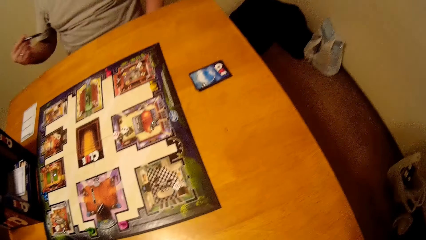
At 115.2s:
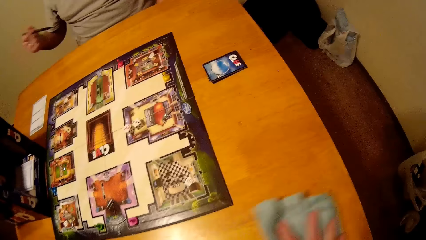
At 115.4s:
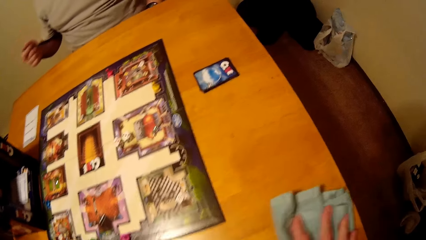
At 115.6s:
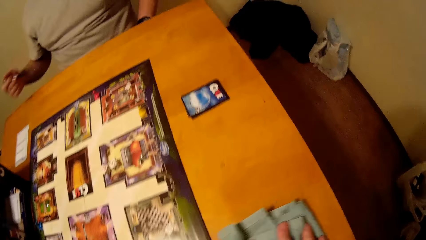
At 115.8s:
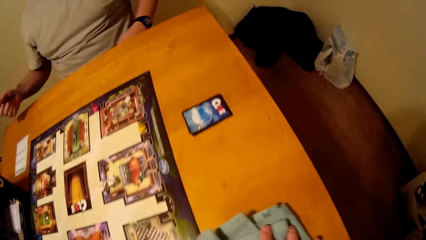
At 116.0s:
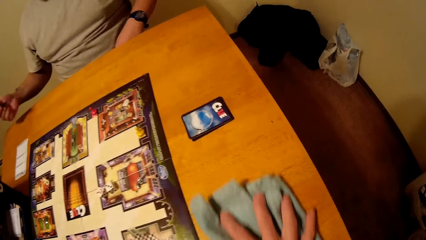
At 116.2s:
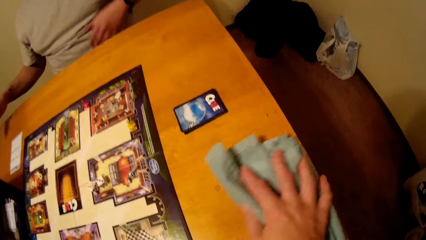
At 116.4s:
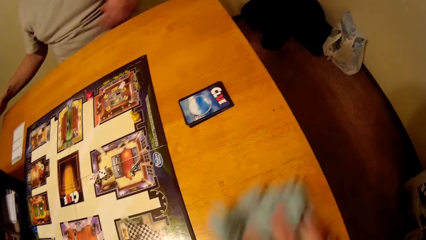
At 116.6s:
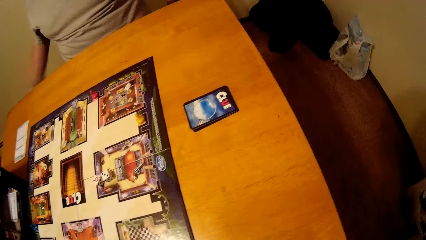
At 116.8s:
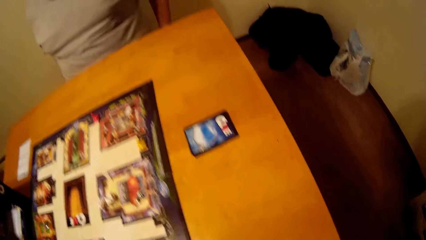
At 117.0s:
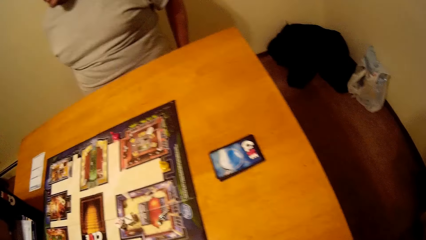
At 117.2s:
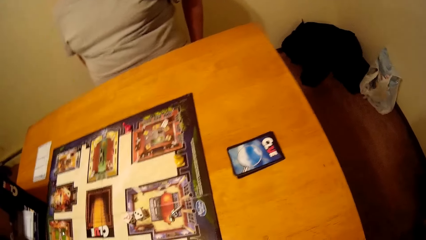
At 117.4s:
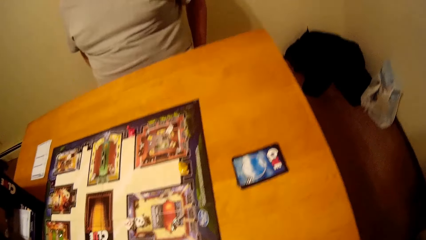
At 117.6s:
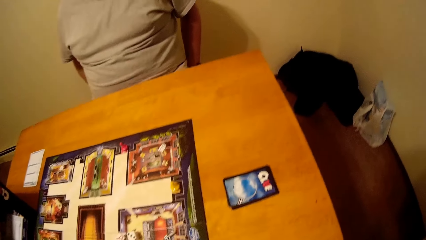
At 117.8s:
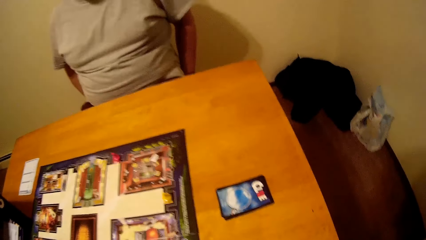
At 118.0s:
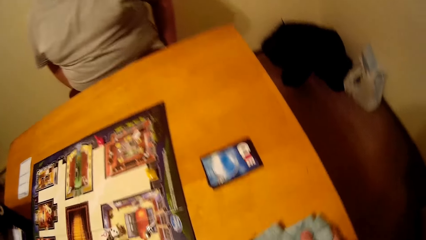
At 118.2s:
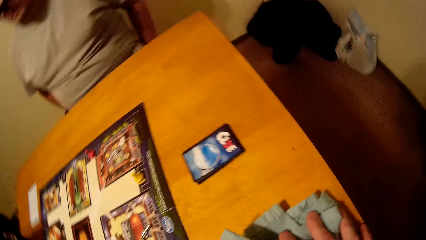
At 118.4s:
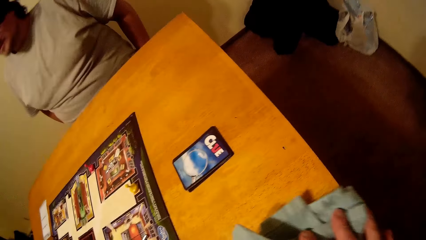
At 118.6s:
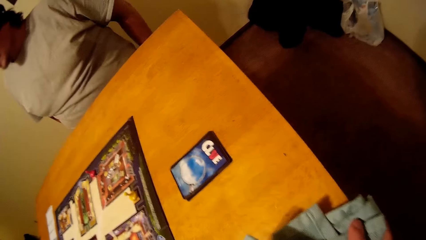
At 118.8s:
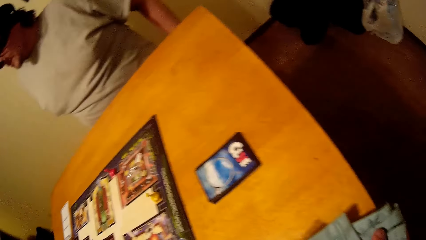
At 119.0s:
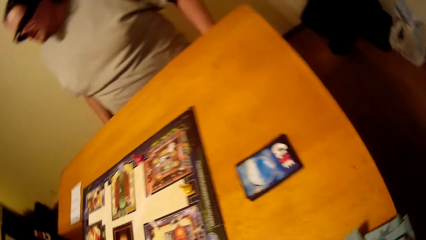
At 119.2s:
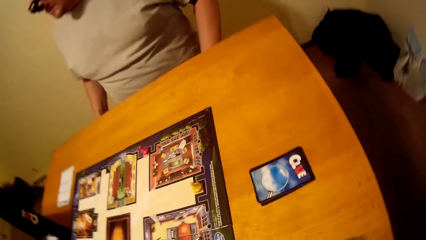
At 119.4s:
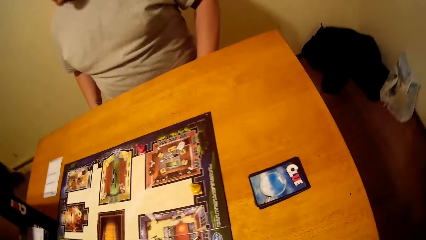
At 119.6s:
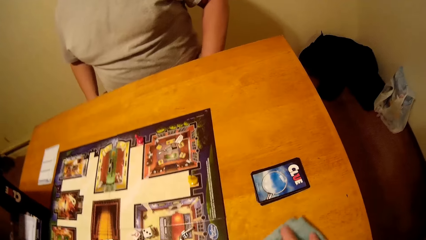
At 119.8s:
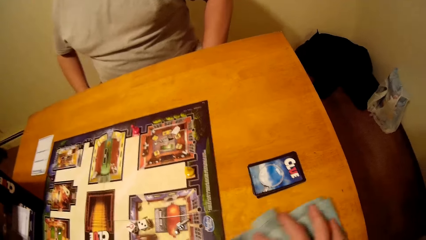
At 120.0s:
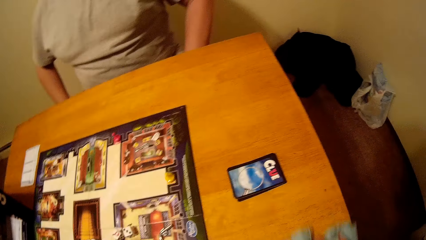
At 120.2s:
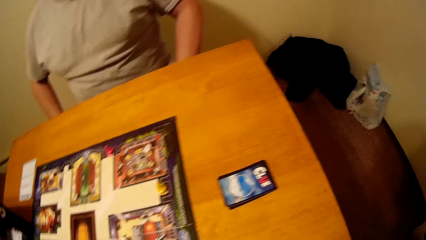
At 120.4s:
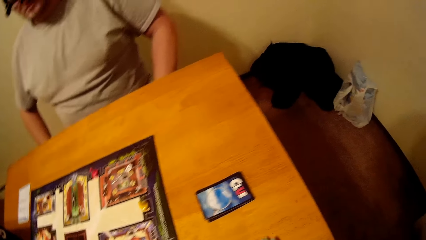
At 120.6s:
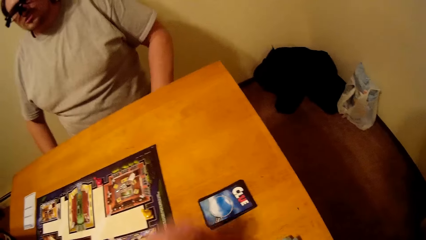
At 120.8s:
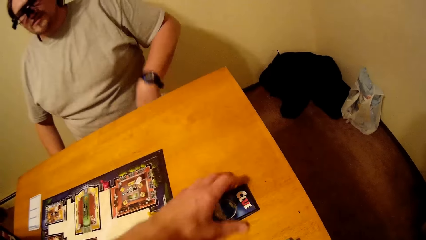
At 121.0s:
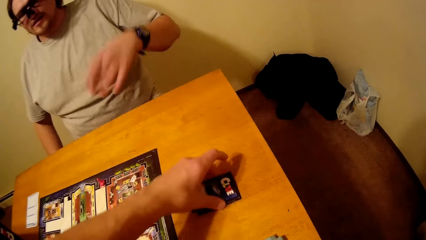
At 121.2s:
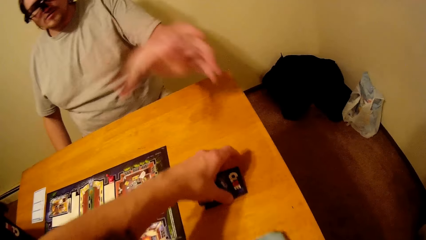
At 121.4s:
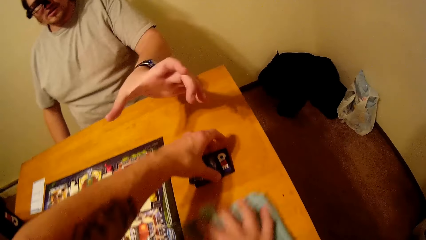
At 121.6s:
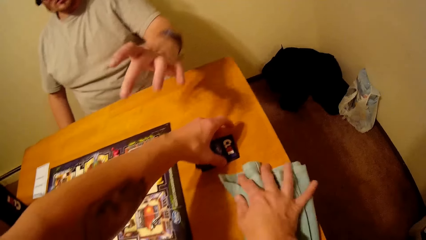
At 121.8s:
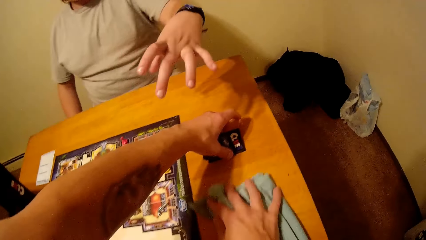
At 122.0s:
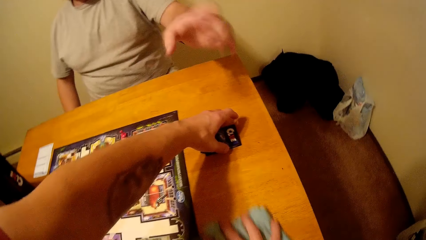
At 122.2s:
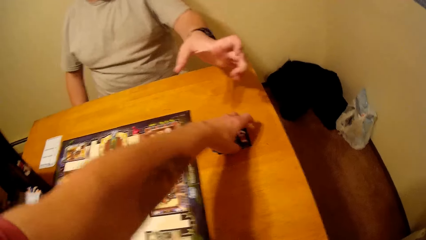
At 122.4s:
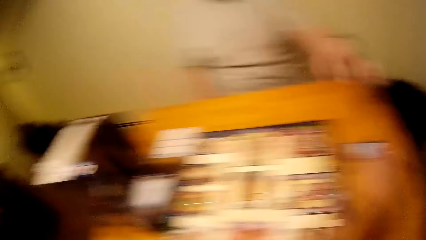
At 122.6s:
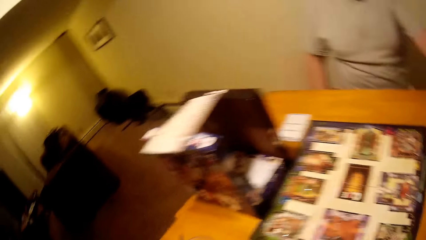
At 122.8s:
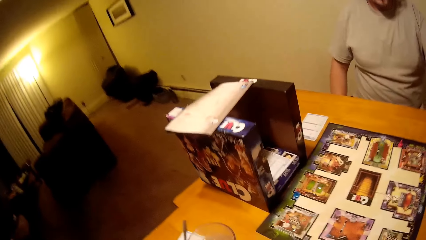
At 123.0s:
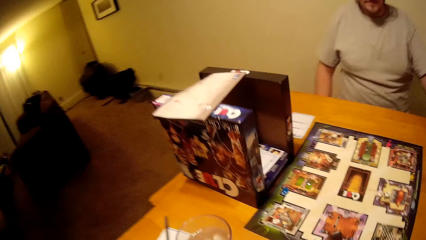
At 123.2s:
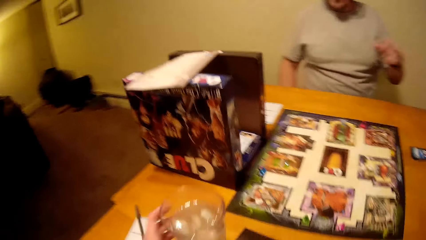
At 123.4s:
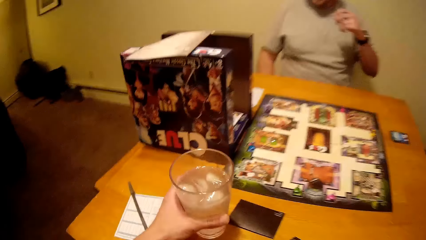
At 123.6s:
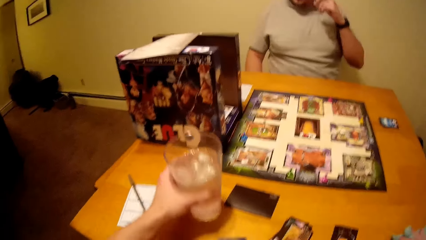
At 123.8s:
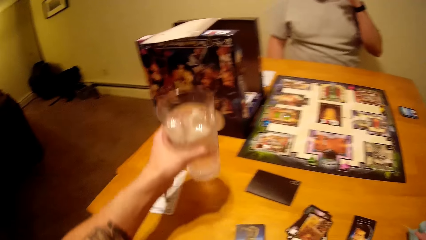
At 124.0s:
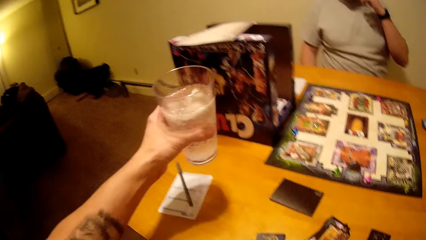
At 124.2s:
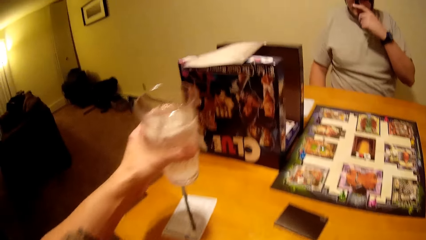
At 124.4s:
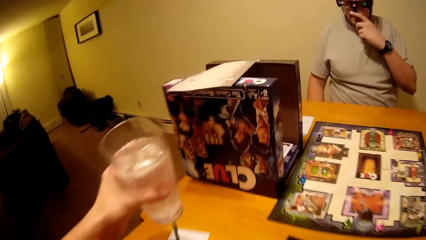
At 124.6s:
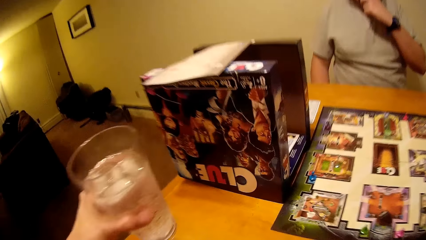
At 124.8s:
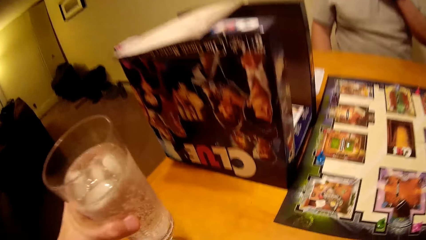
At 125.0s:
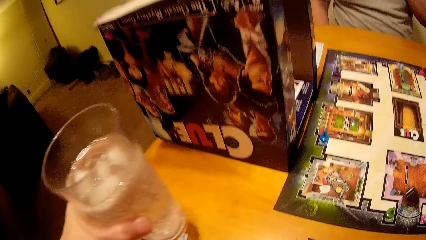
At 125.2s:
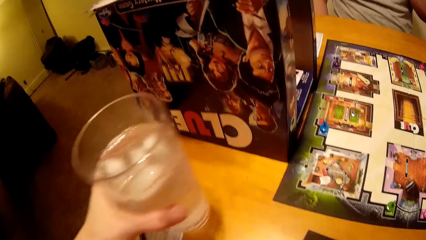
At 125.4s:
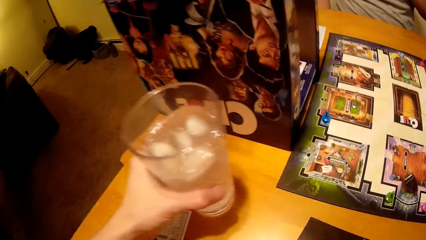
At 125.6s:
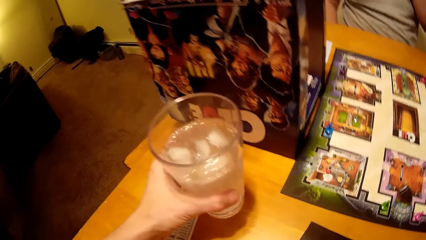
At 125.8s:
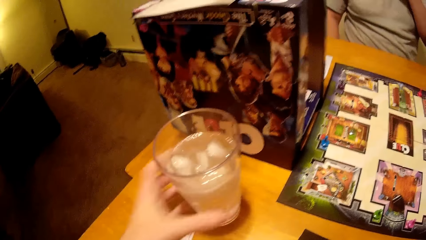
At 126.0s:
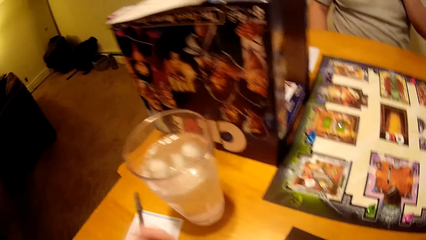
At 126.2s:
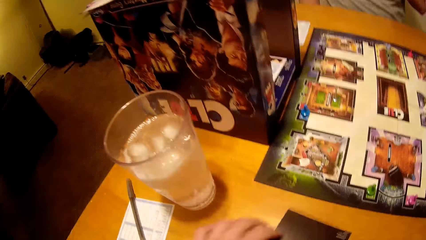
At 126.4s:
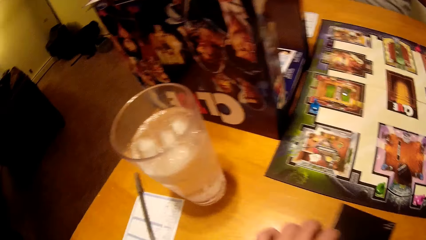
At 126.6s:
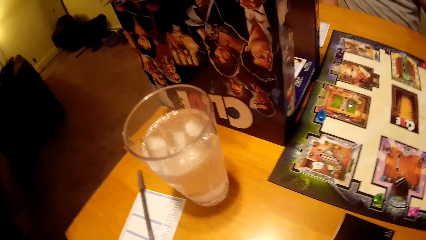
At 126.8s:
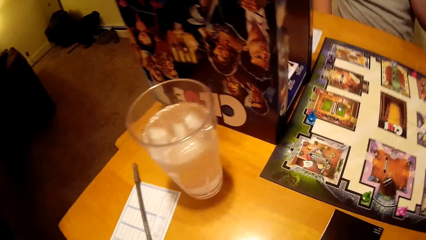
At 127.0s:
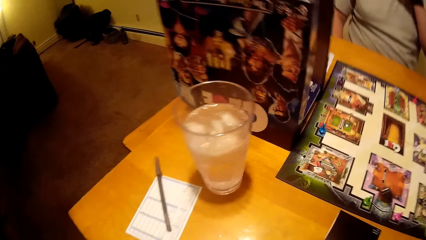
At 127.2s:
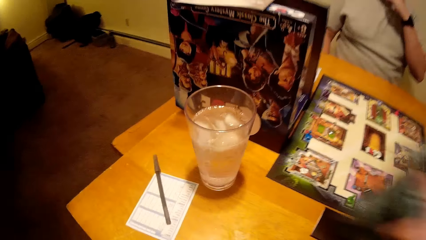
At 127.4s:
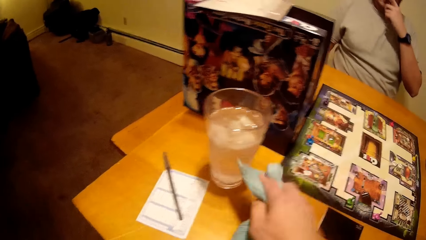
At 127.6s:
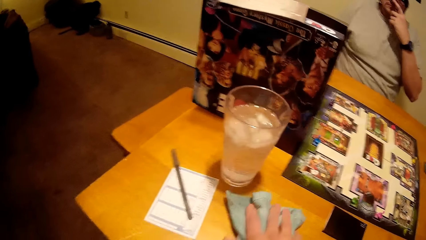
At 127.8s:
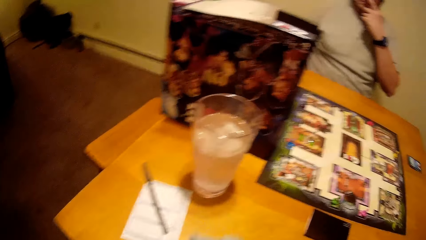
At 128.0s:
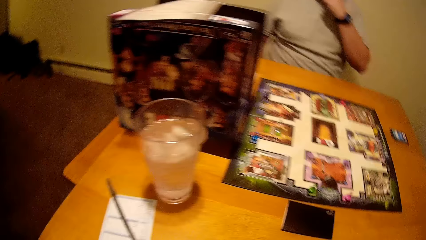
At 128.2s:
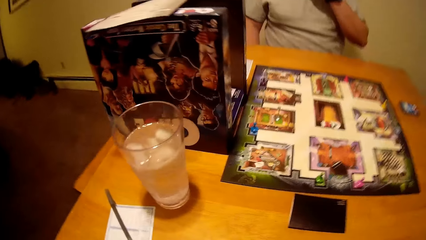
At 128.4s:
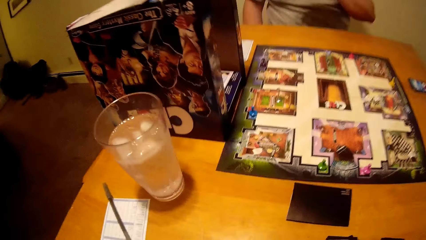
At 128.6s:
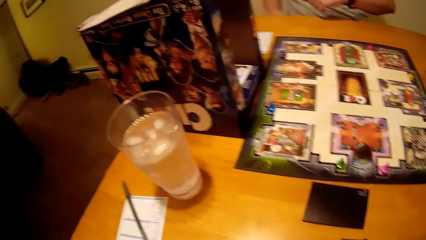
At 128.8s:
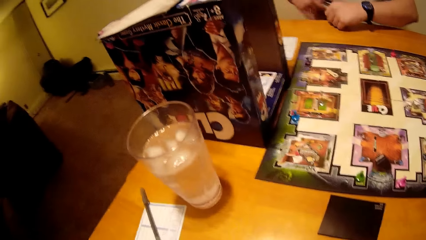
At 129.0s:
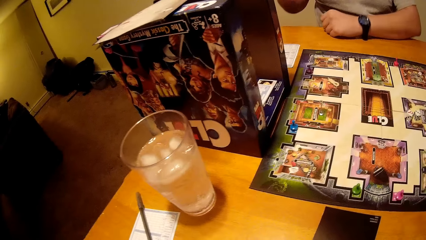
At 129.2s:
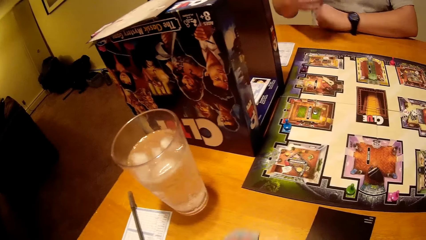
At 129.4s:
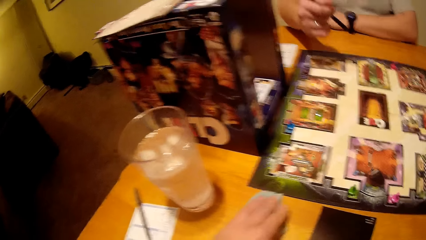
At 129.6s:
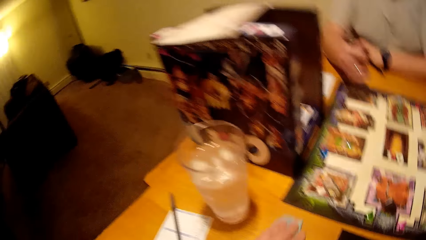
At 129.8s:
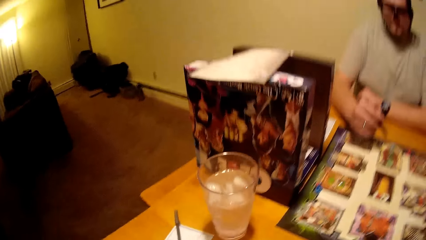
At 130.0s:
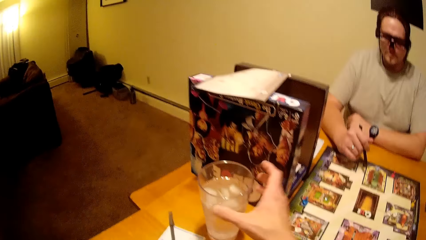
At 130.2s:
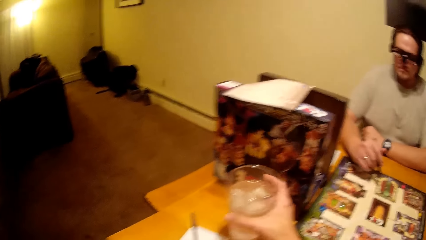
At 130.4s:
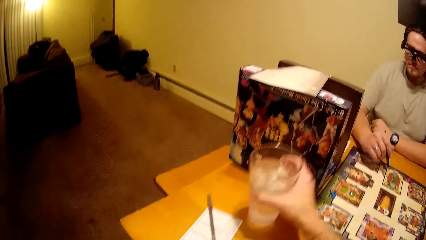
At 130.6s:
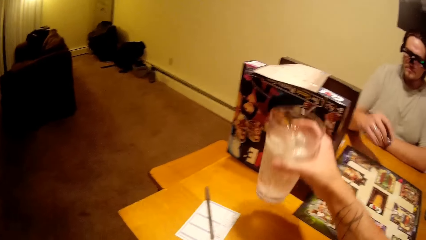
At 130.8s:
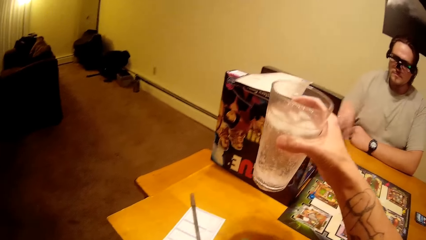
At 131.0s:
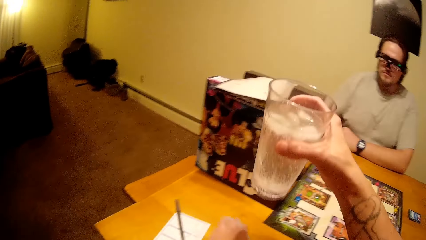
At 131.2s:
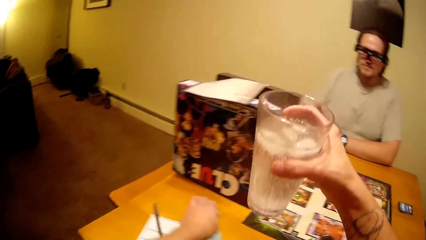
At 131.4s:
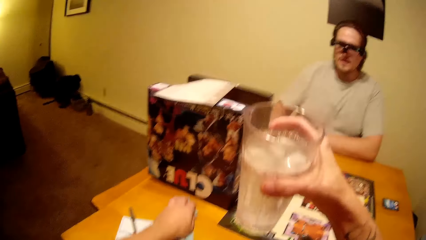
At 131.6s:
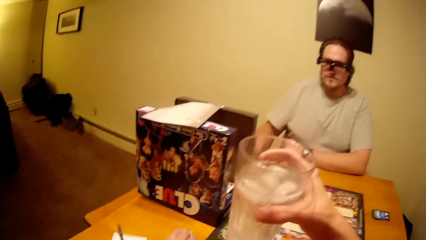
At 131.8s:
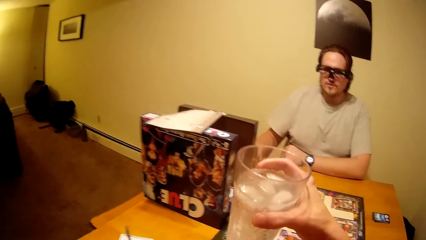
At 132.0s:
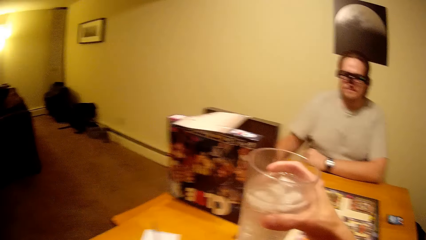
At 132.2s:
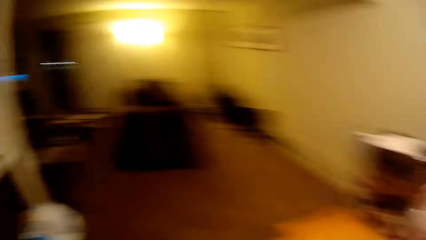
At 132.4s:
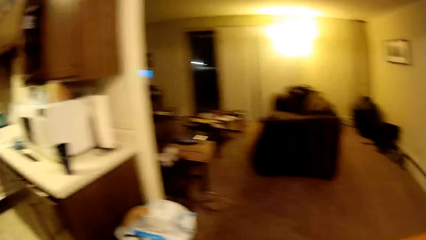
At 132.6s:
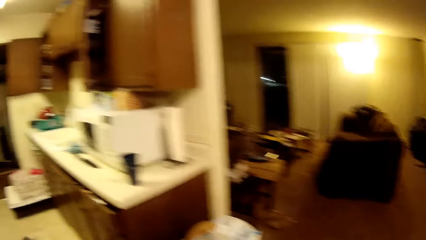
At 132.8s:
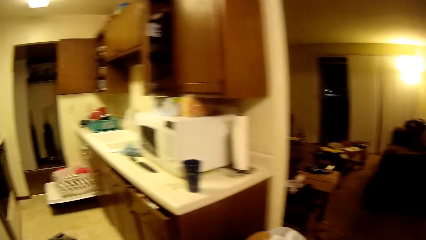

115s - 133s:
A person picks a pen from the table. The camera wearer is wiping the table with a cloth. The person talks to the camera wearer. The camera wearer picks a glass from the table. They put the glass on the table. They wipe the table. They pick the glass from the table.
